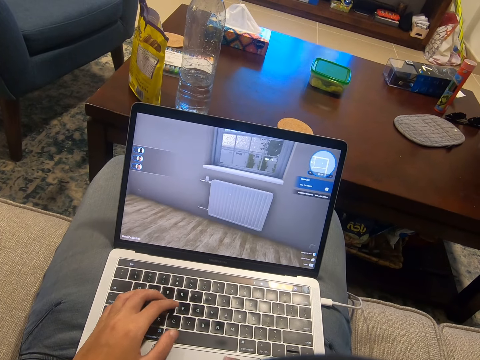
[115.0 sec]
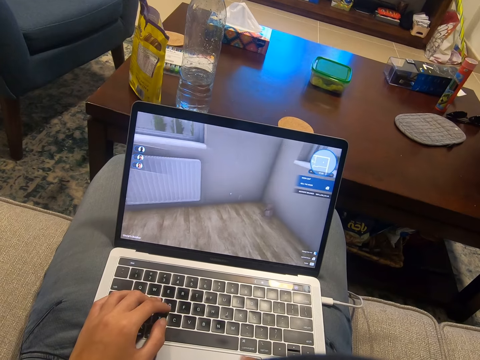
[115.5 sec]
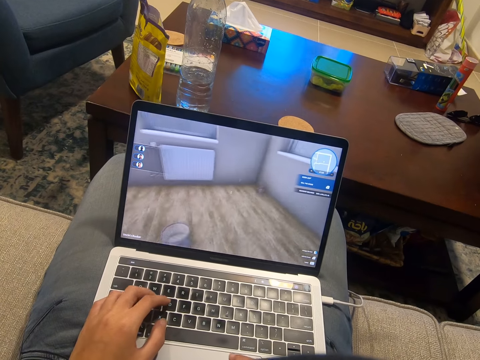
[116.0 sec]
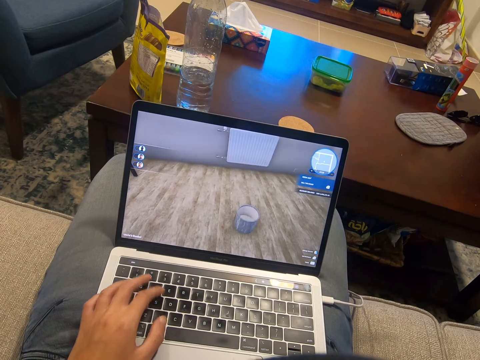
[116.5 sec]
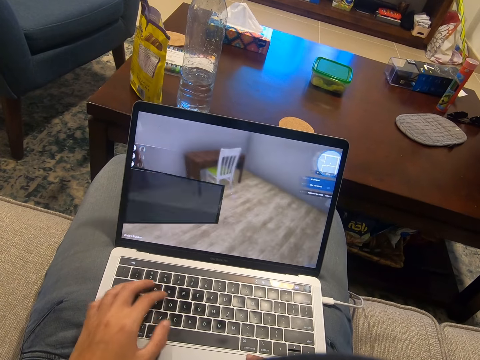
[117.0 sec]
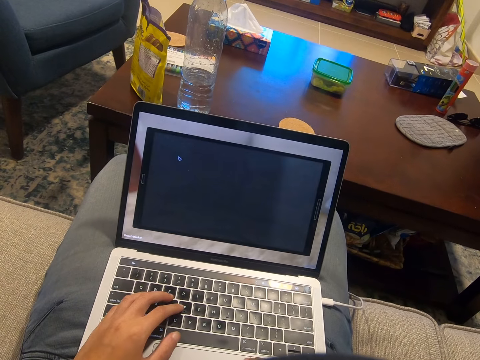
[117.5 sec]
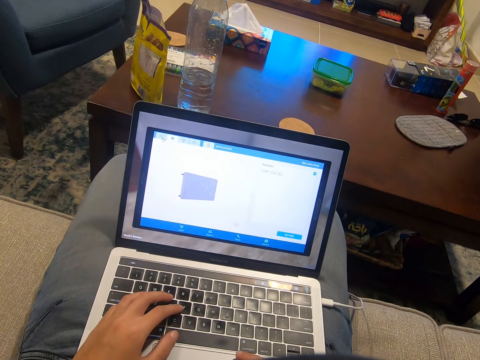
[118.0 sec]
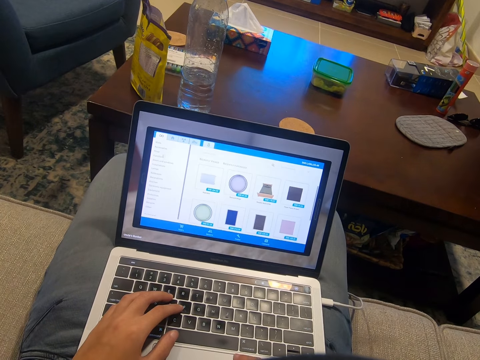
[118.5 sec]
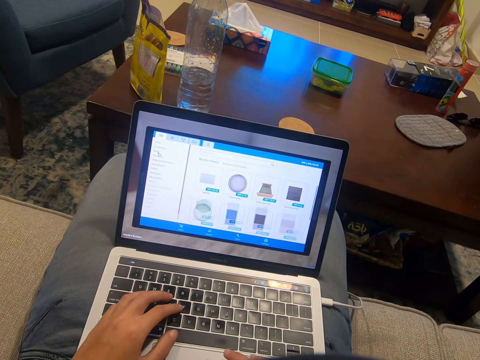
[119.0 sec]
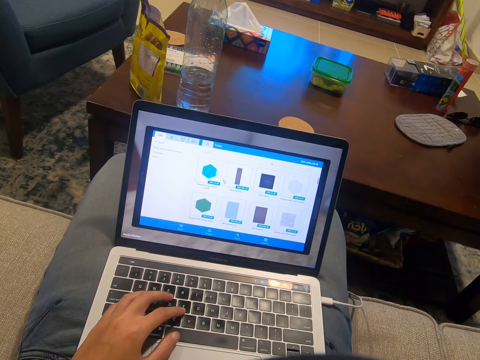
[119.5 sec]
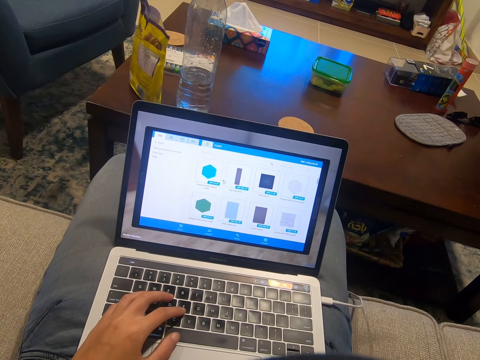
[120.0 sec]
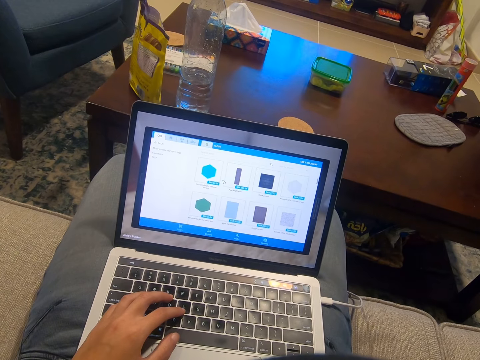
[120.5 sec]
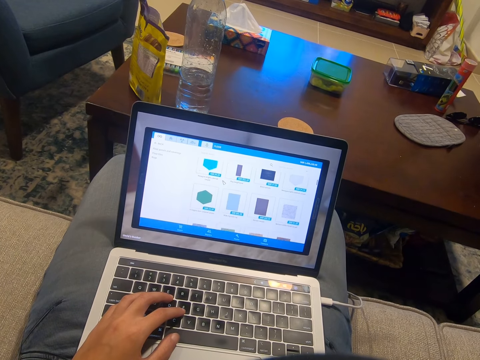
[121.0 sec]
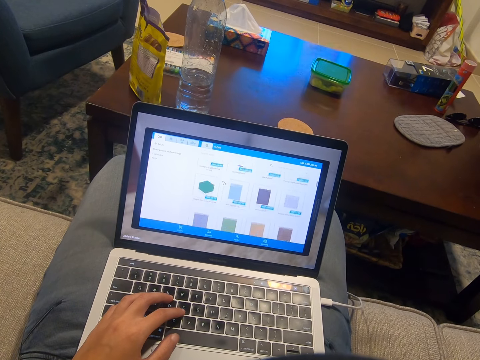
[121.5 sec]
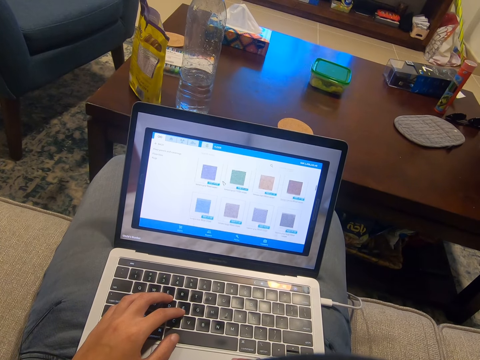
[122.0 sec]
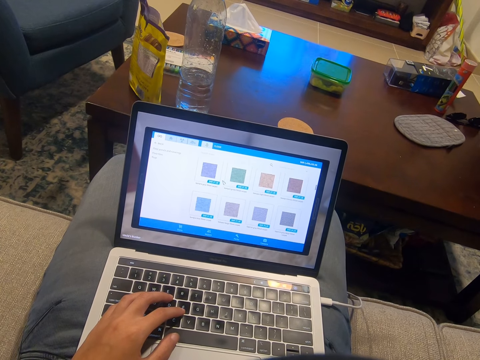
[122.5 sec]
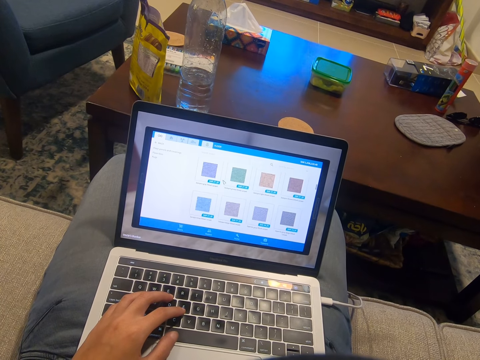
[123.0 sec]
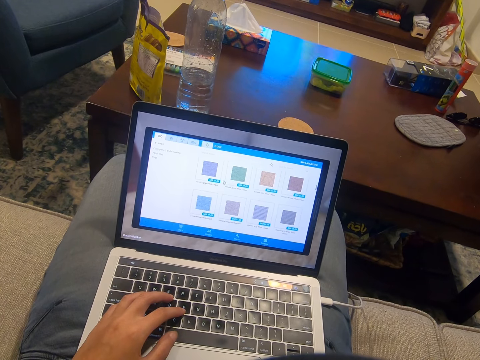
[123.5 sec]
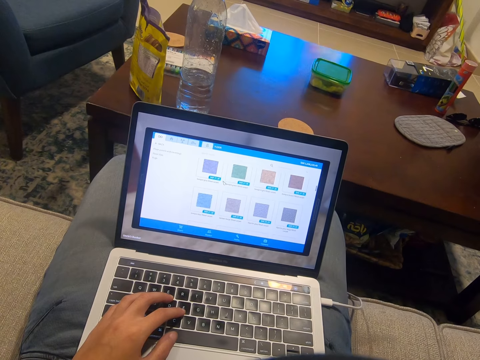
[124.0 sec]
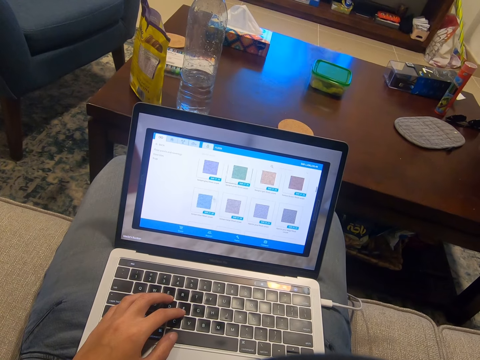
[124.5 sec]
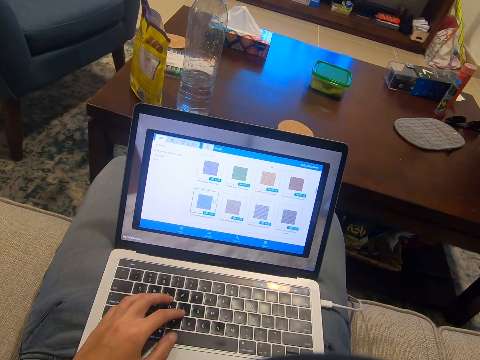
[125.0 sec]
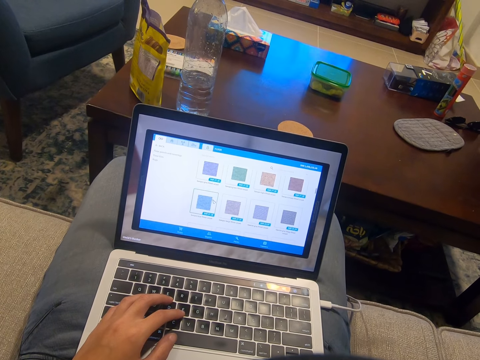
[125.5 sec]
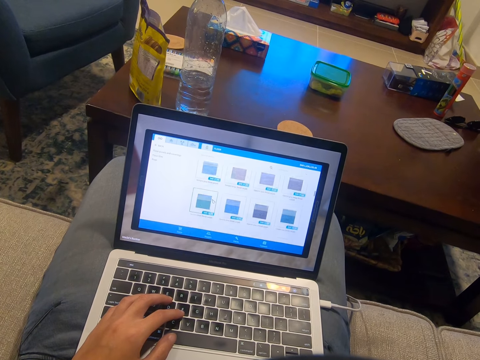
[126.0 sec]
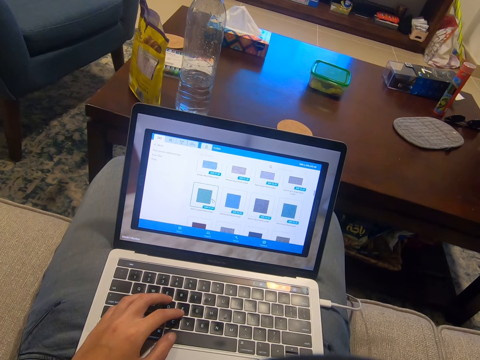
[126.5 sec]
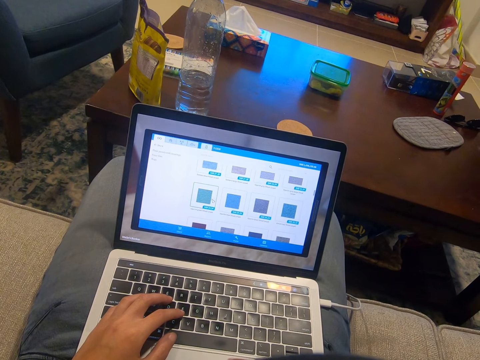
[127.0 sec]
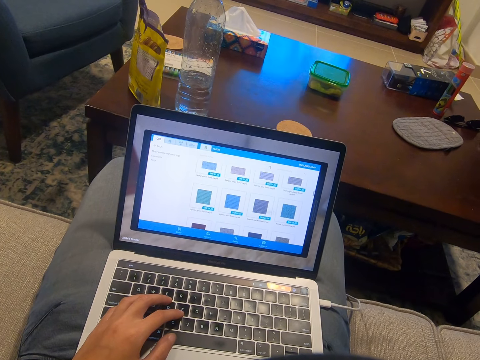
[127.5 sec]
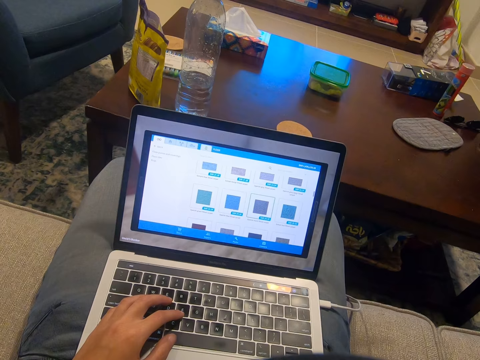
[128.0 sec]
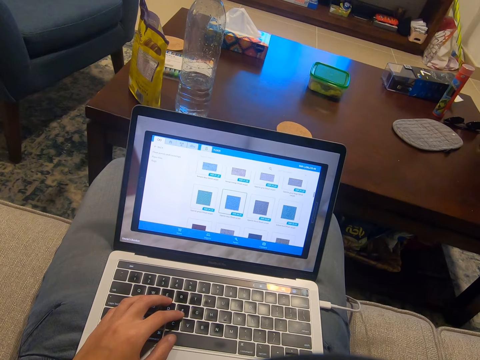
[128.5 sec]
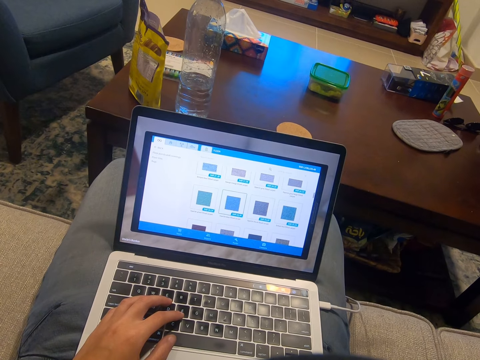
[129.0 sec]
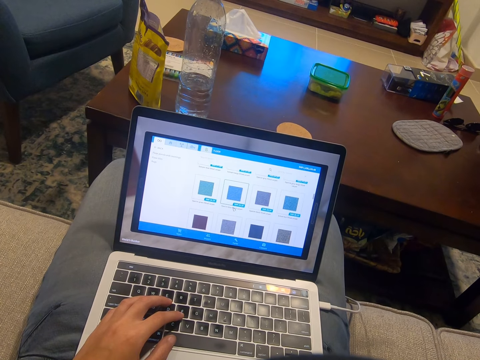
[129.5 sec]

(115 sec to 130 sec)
The camera wearer types on the laptop. They rest a hand on the laptop.

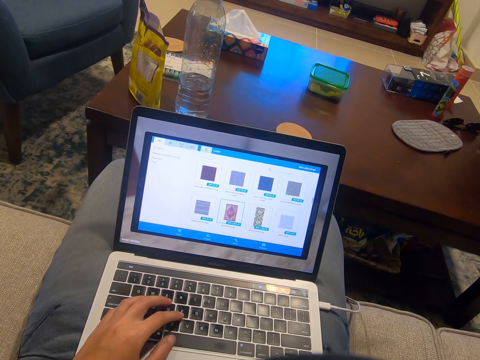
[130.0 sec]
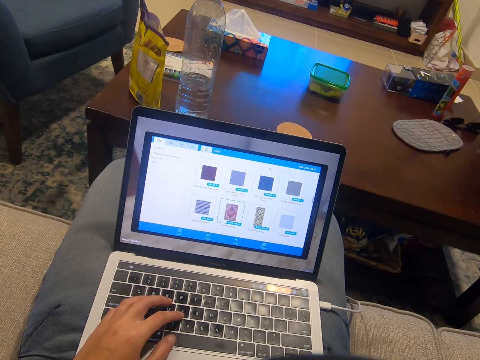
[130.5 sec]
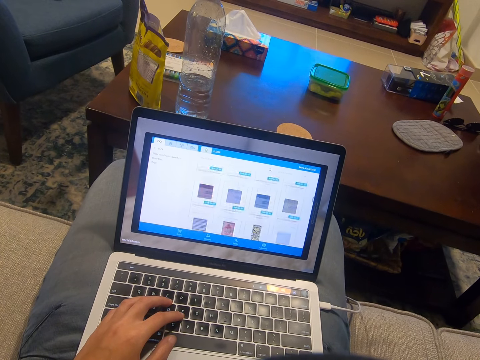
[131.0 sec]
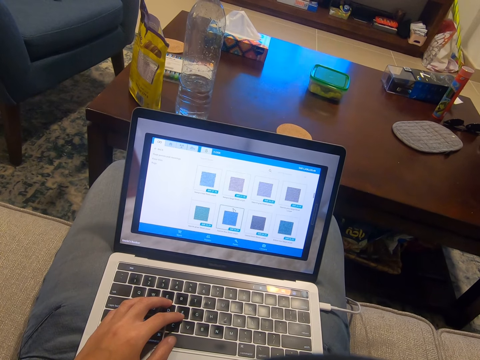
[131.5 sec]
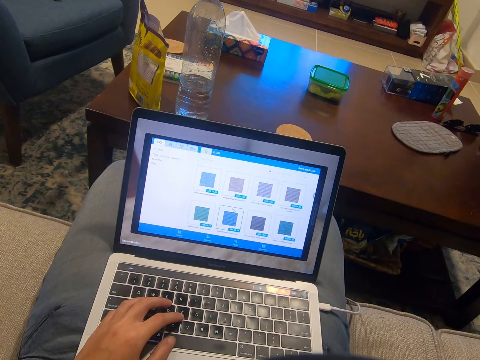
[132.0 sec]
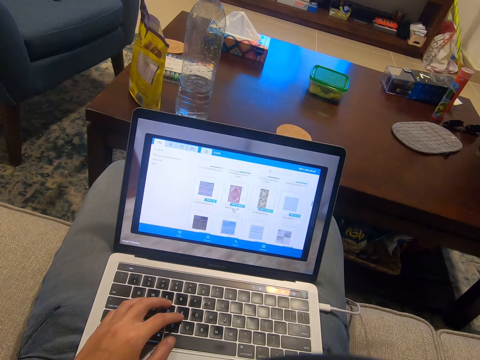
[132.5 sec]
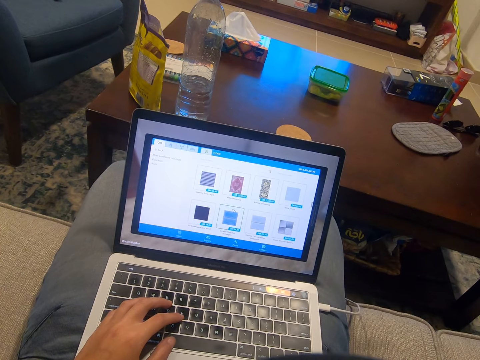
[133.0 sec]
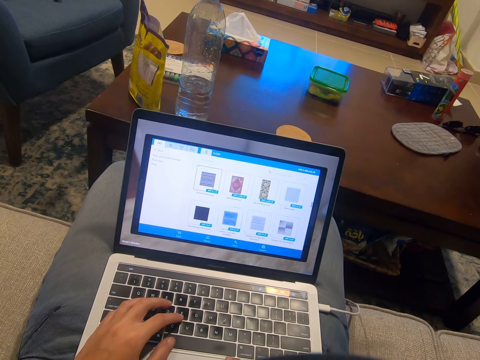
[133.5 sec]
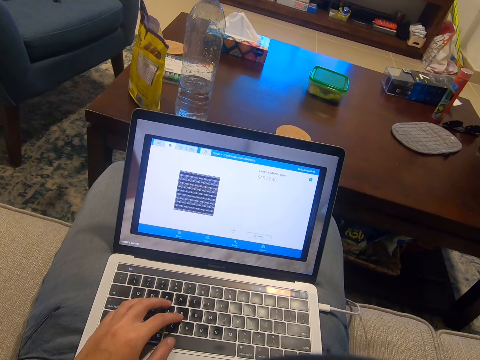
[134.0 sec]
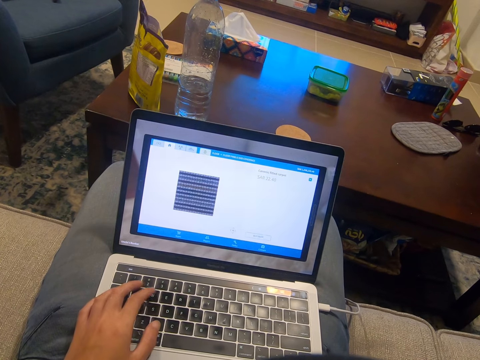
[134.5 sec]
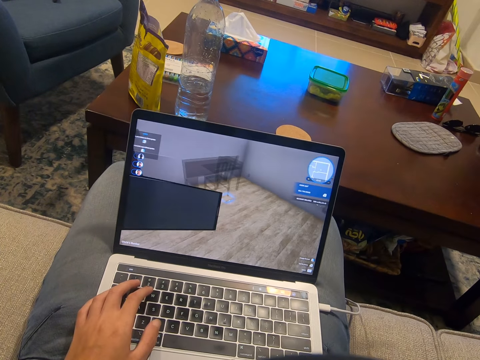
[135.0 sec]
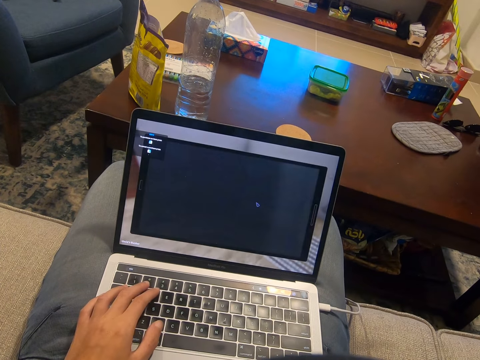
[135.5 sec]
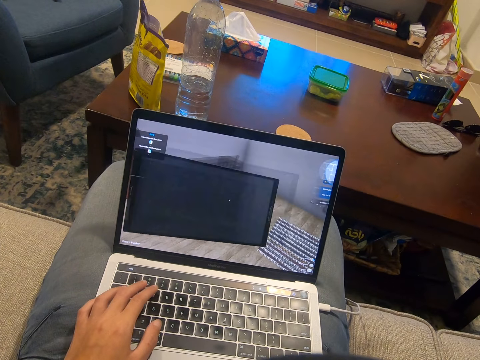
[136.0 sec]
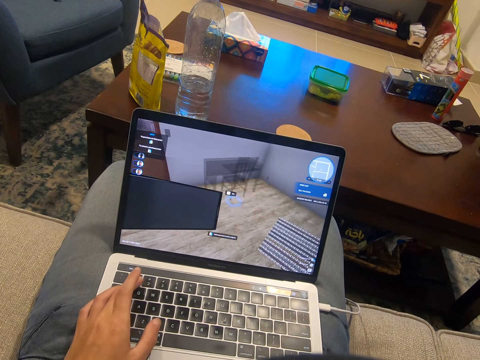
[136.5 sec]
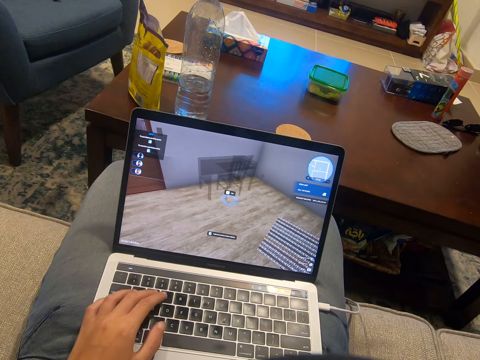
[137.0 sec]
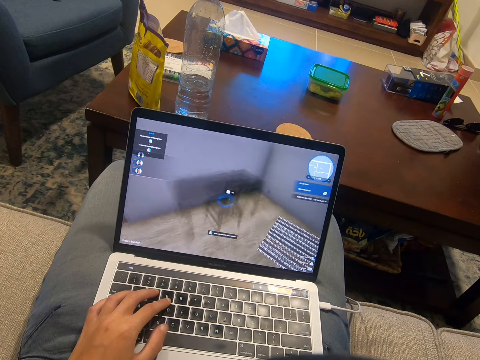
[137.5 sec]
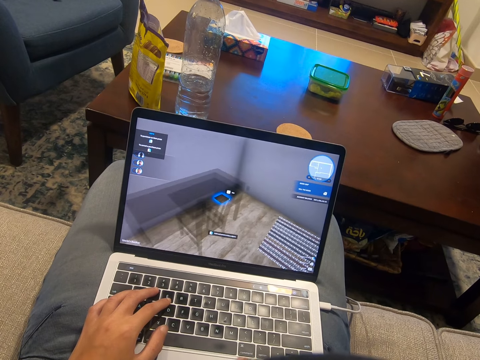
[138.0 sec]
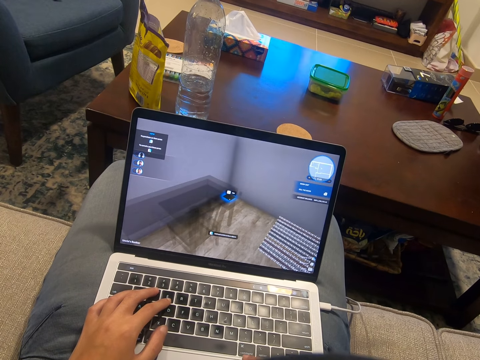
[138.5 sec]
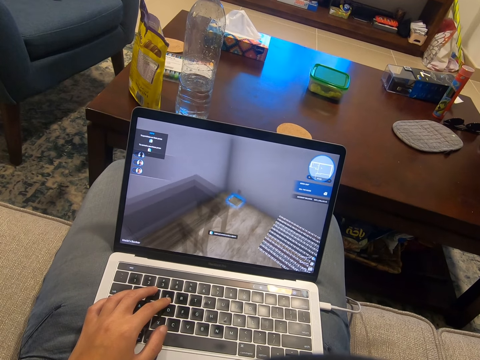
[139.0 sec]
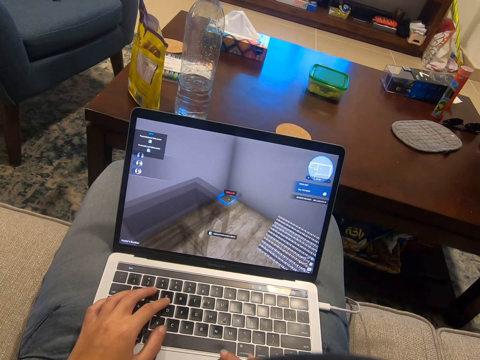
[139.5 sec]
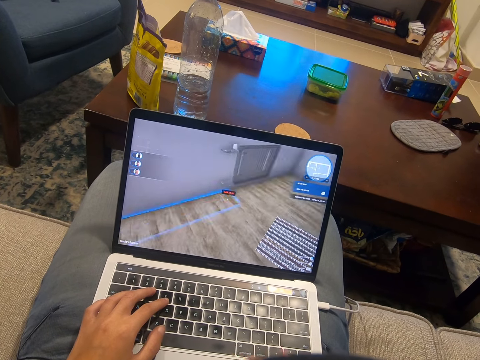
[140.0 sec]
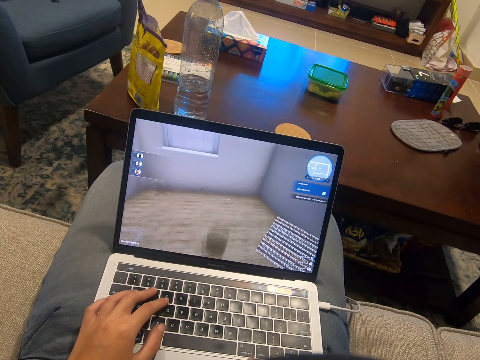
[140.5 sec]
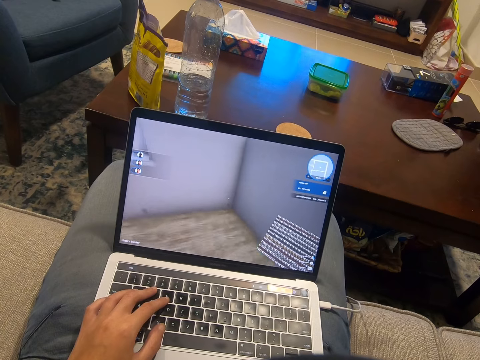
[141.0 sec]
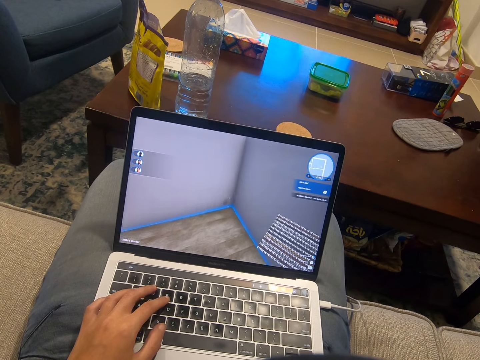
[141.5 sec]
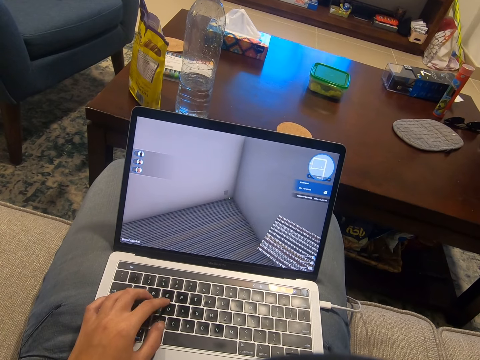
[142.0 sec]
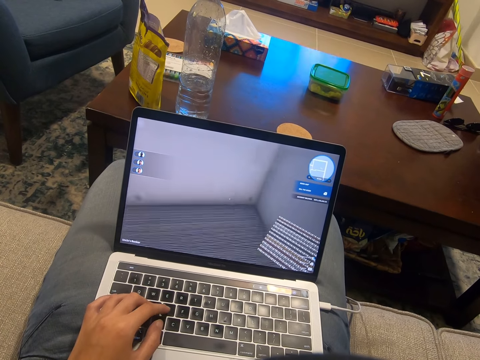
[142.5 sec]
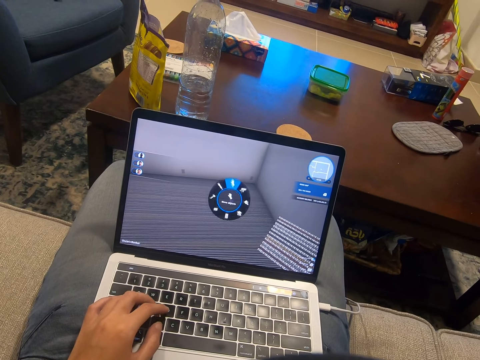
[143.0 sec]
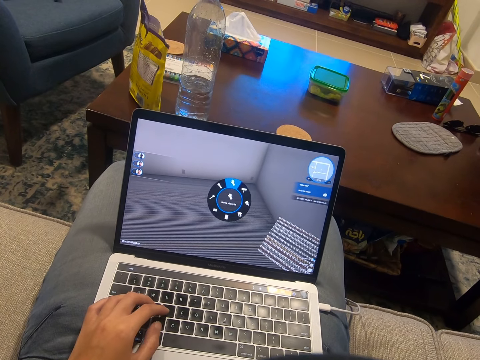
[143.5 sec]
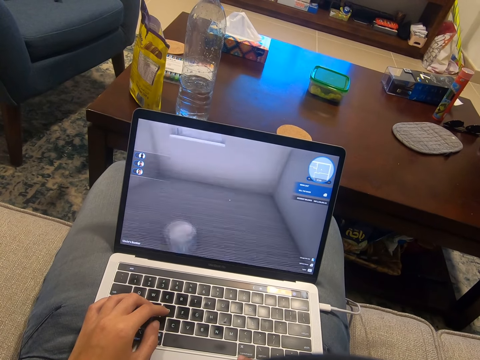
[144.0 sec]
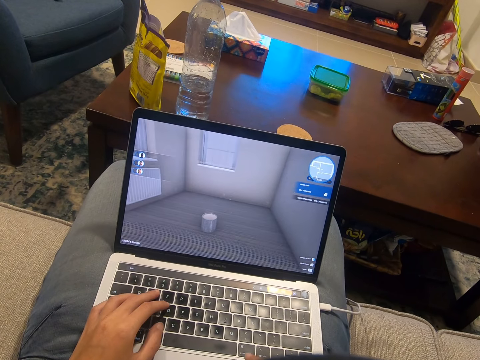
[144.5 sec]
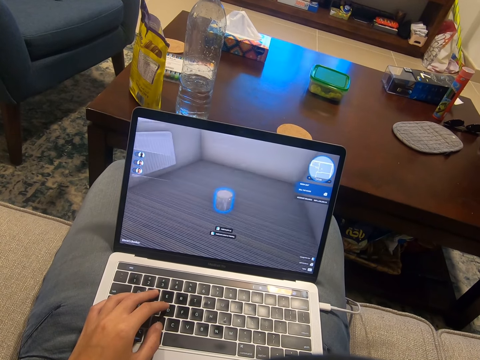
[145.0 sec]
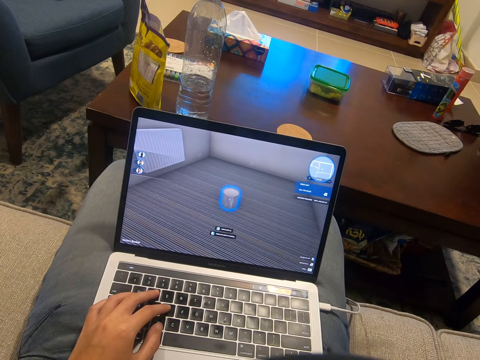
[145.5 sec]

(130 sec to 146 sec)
The camera wearer types on the laptop. They scroll on the laptop.
